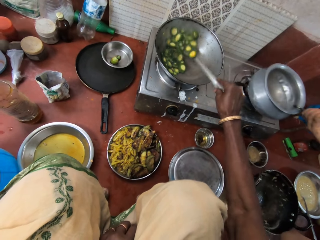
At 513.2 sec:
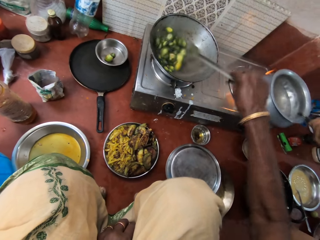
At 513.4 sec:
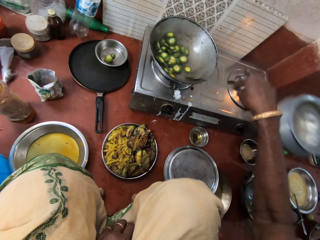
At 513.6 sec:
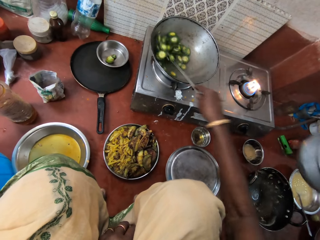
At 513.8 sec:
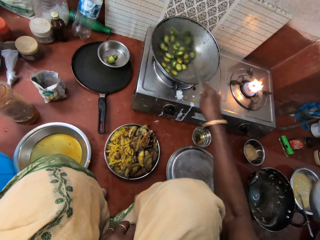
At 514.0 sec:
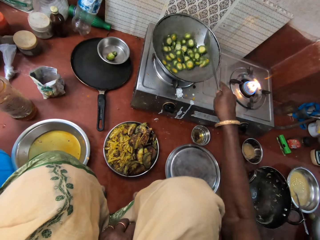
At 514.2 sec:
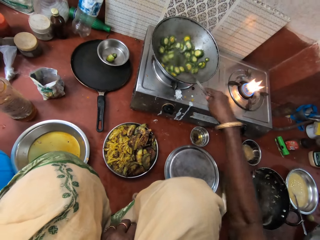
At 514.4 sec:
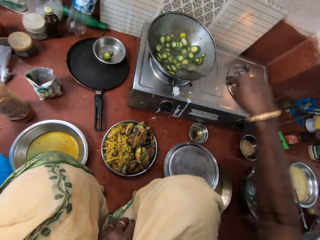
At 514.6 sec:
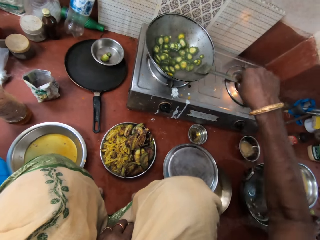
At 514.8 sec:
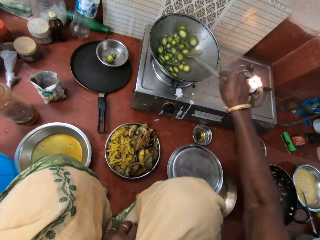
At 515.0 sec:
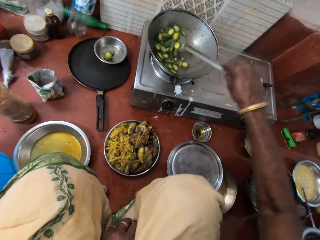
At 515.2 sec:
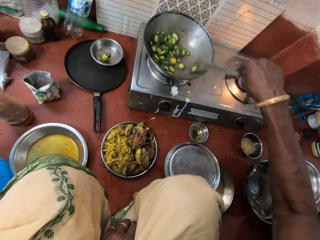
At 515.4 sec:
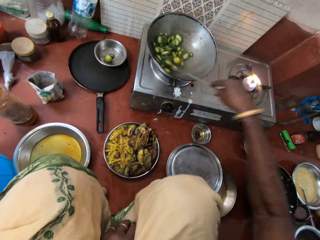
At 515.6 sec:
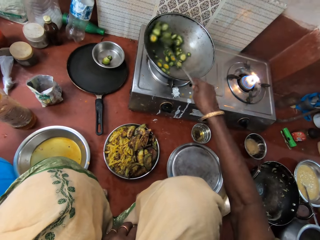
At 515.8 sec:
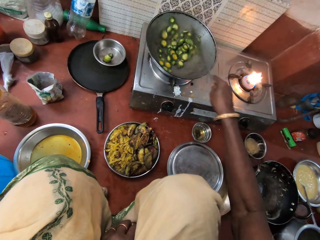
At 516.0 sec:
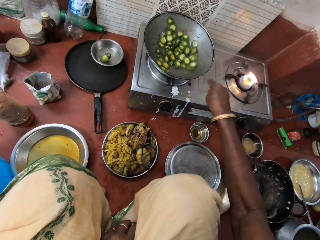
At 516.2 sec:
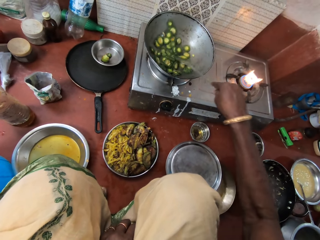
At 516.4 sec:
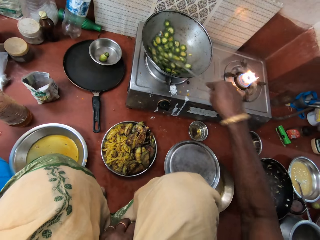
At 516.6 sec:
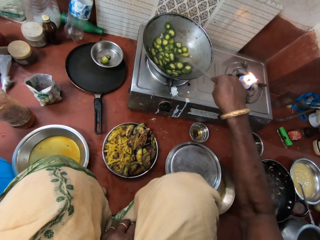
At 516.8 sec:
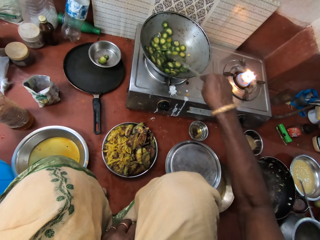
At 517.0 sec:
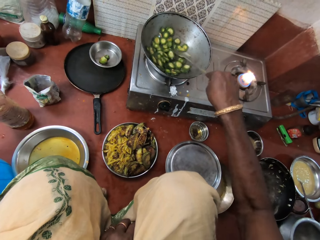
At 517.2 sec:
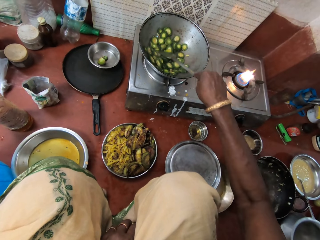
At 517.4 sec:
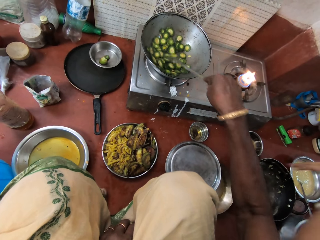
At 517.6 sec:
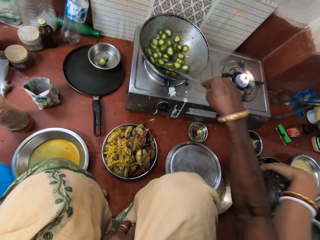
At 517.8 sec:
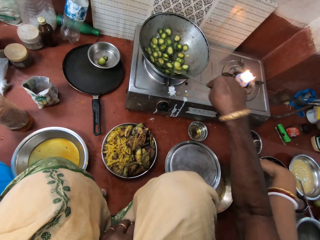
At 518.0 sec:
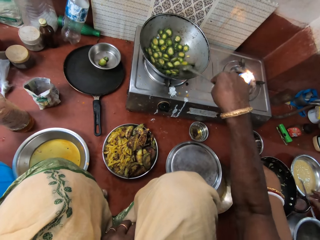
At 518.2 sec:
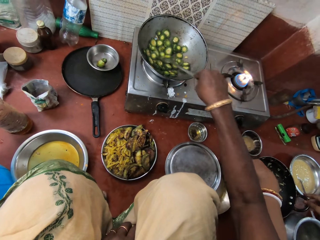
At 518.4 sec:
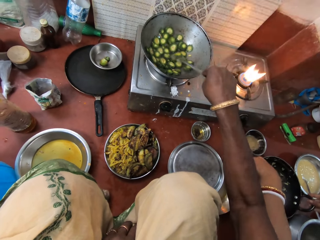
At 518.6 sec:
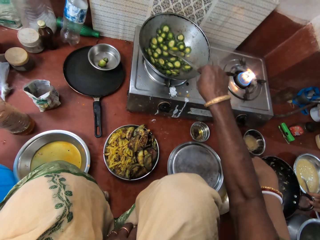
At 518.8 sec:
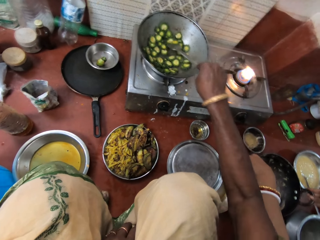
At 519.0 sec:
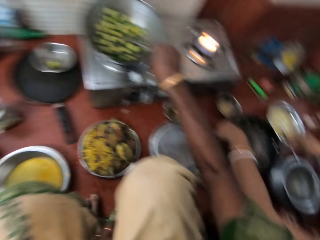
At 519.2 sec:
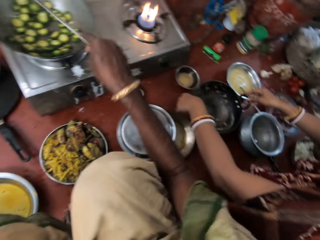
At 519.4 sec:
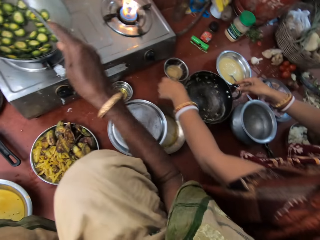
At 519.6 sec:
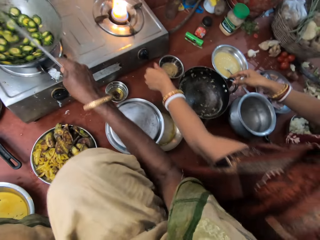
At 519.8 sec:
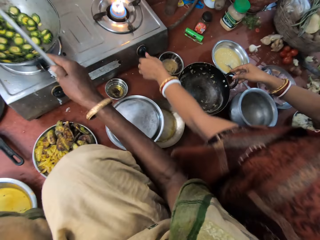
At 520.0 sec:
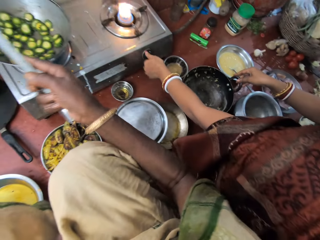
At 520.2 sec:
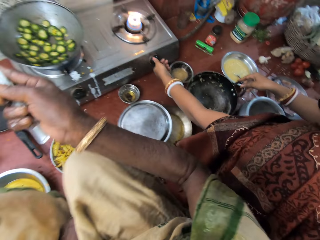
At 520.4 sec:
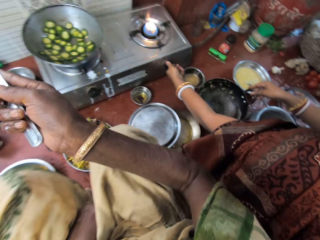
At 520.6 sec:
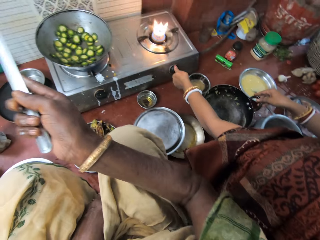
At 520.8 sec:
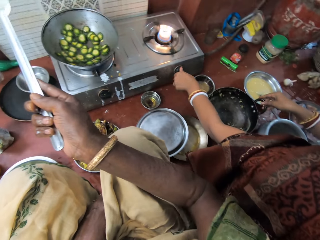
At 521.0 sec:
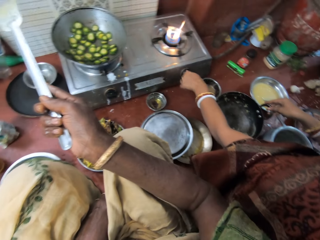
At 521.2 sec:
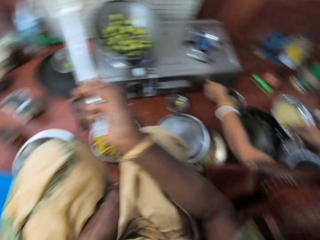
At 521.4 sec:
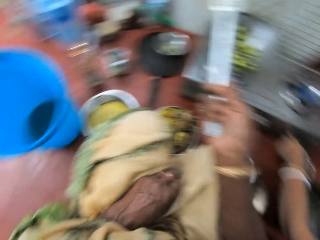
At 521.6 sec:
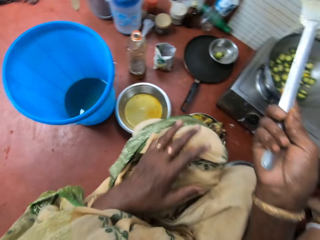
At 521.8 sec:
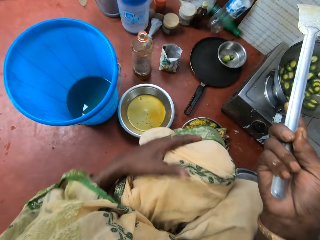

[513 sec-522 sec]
A woman moves the cooking pot from the gas cooker. The camera wearer stirs food with a spoon in the kitchen. They remove the turner spoon from the pan. The woman turns off the cooker with her left hand.

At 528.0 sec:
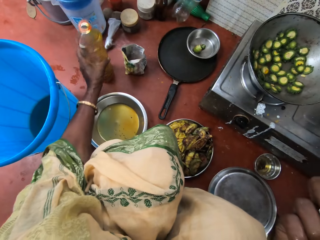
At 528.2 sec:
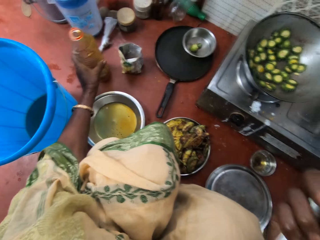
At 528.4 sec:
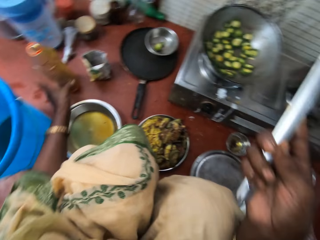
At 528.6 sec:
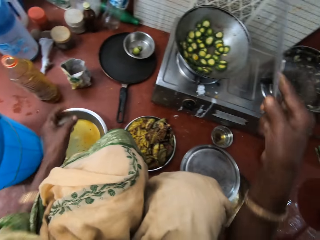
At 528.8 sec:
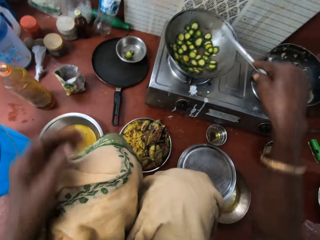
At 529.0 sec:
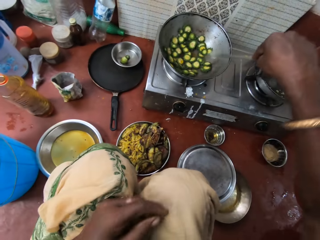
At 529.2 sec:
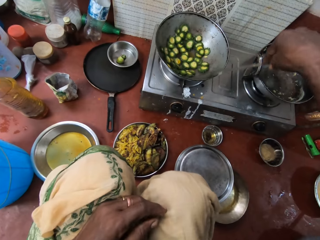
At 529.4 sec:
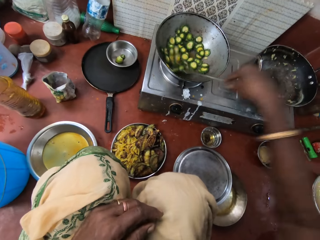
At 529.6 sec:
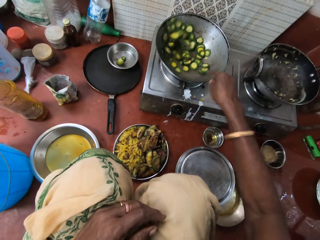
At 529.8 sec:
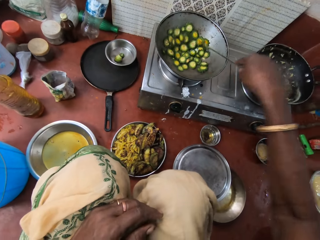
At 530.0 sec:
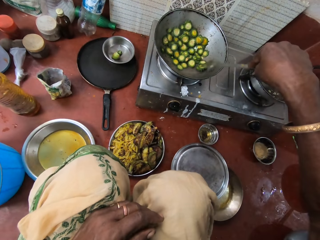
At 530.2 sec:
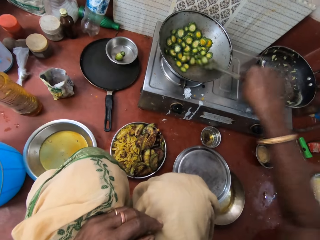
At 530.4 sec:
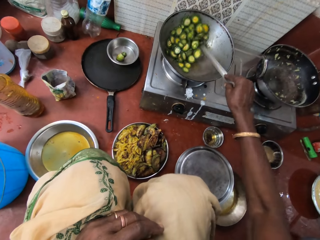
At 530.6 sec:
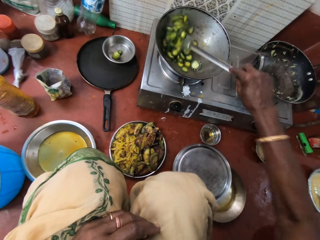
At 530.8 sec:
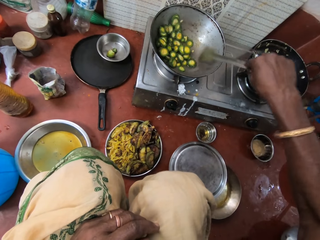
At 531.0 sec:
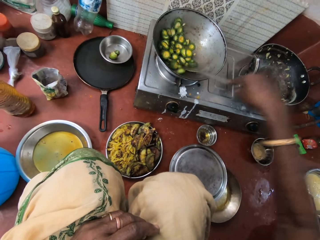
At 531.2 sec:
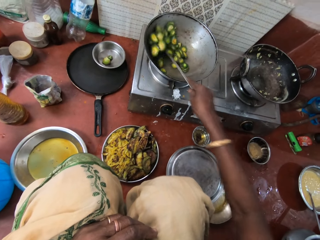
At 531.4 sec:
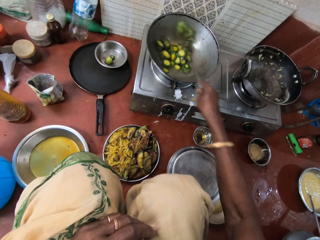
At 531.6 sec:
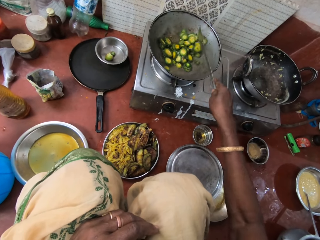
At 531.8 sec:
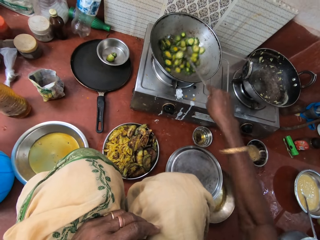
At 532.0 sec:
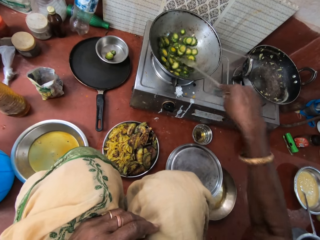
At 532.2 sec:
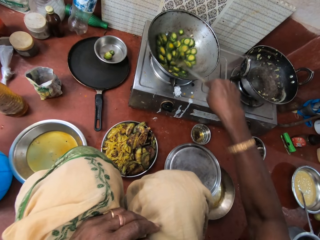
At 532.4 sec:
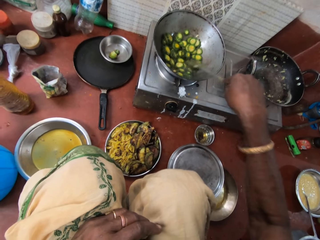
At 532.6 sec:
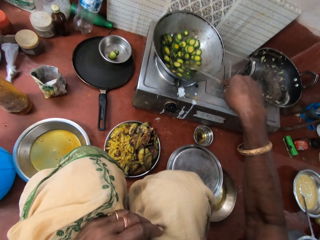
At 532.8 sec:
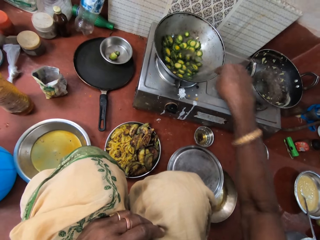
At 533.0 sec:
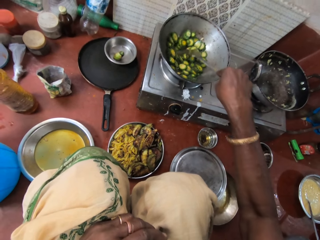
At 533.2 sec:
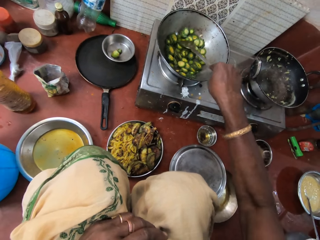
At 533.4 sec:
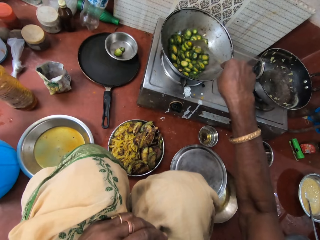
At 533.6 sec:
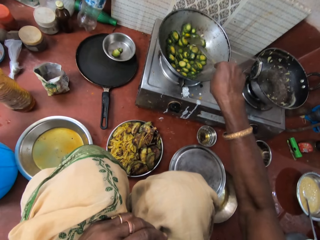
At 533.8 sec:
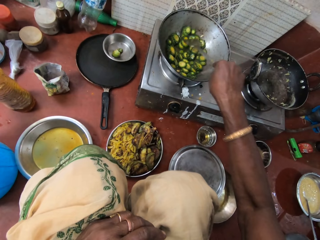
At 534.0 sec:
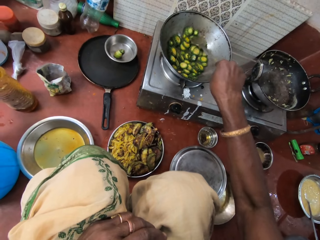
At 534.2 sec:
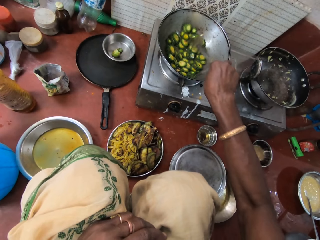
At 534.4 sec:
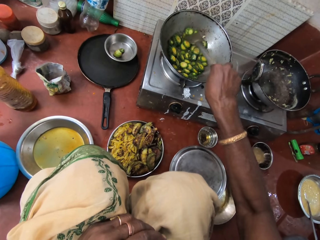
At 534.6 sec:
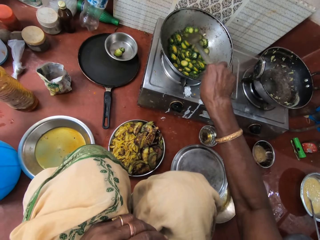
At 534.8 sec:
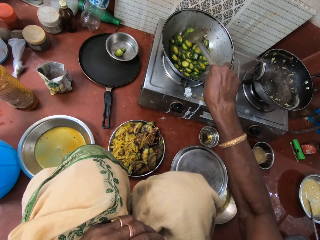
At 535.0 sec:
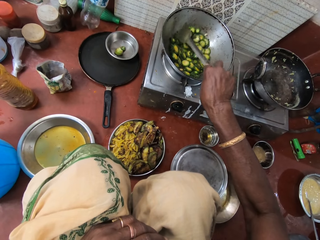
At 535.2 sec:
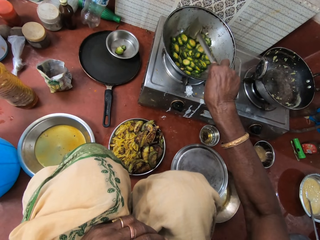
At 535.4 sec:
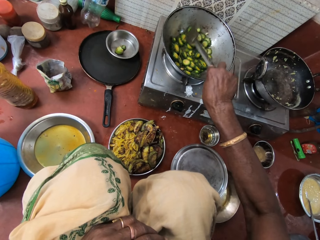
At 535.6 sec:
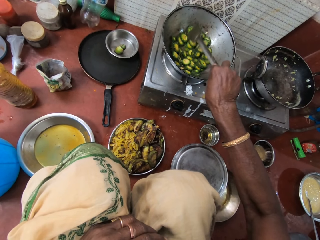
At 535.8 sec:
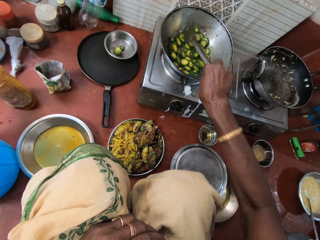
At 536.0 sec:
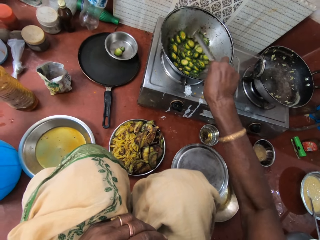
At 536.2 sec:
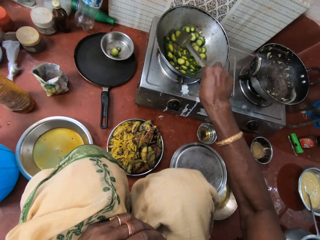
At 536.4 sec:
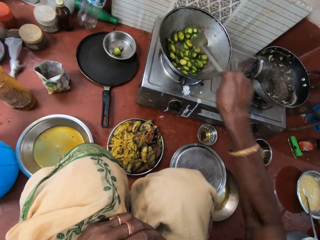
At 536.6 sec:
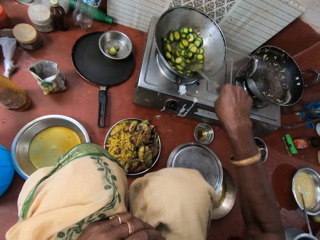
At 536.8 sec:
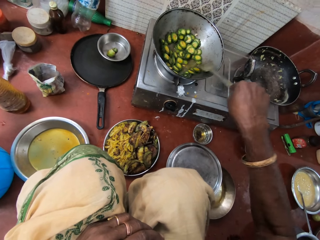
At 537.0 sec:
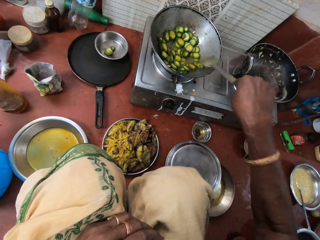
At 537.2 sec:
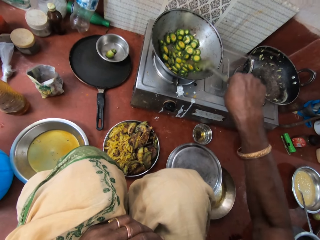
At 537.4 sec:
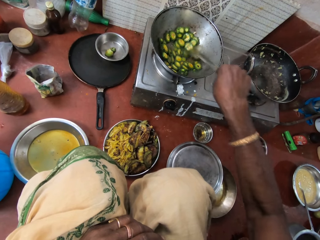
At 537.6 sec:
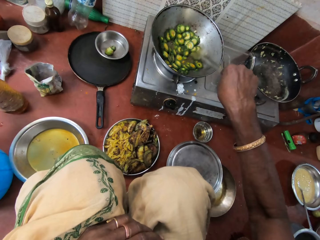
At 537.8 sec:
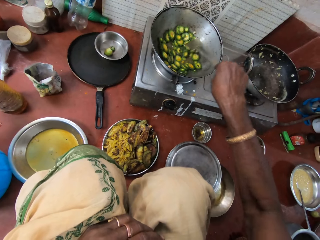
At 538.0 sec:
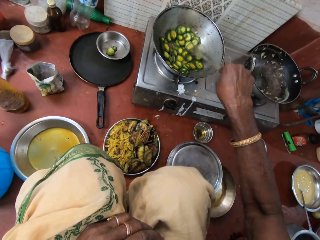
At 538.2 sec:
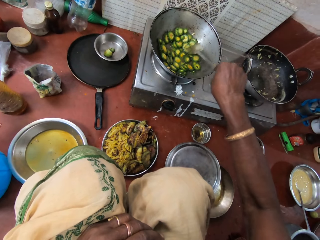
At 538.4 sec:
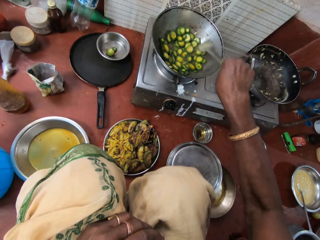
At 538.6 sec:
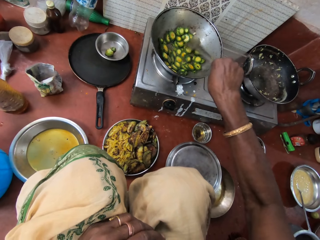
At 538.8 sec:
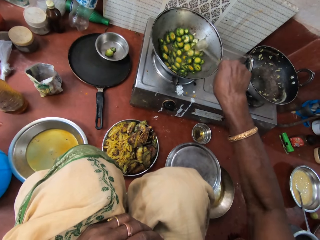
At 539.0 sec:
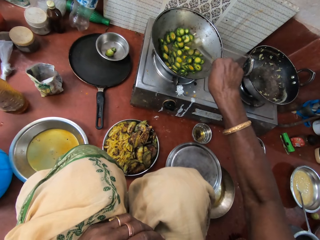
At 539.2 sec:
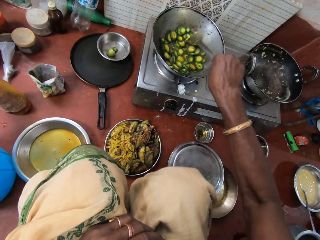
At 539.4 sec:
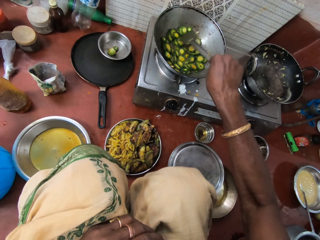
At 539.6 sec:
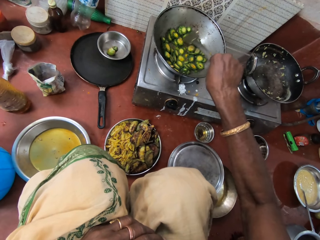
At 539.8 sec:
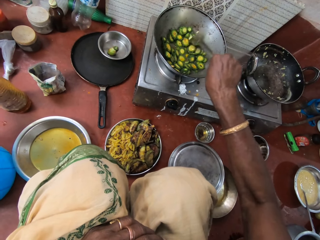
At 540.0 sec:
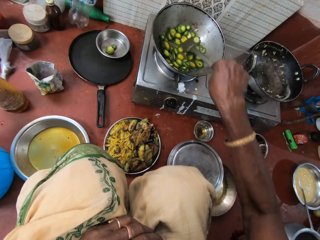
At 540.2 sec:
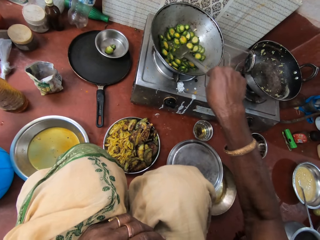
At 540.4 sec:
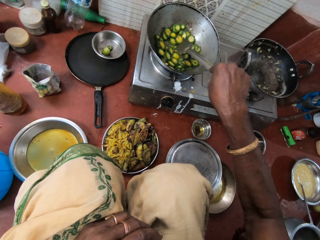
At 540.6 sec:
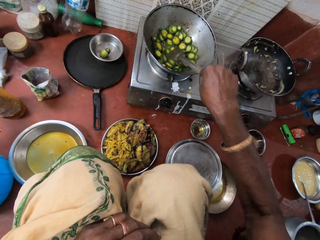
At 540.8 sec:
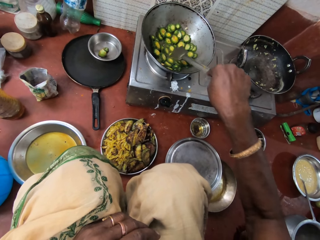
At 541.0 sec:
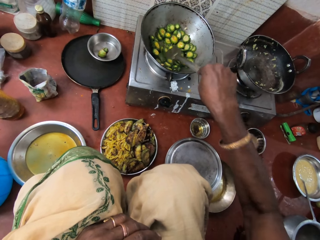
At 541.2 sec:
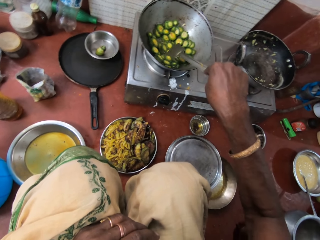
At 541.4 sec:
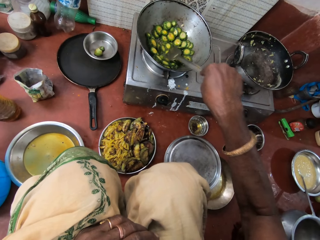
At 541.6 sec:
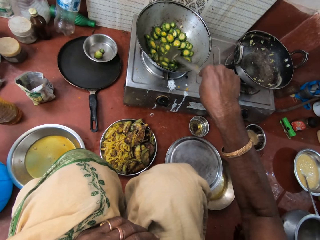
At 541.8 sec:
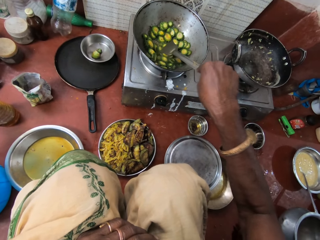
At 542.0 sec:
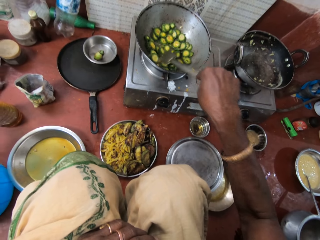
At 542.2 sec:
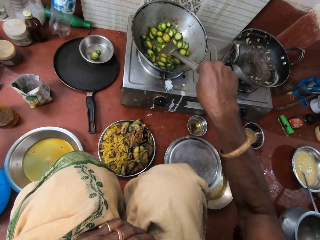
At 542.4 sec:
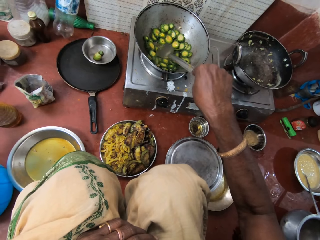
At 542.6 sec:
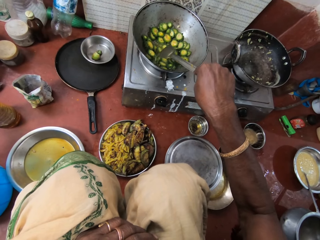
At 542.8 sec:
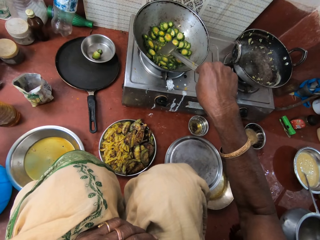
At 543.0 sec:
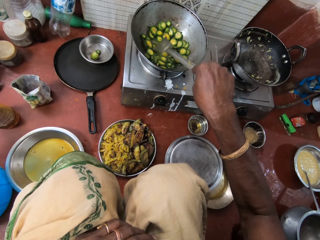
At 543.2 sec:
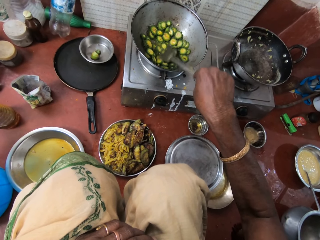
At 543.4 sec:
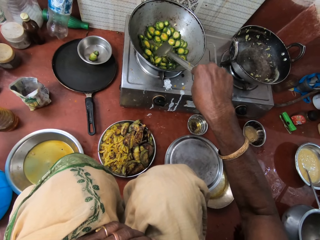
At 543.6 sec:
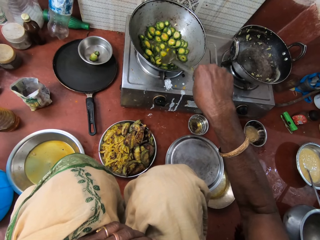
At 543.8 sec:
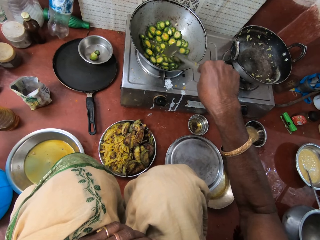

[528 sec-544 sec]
The camera wearer places the vegetable oil container on the floor with her left hand. She stirs vegetables with the turner spoon.
